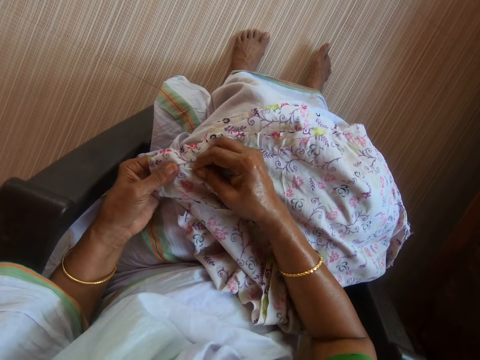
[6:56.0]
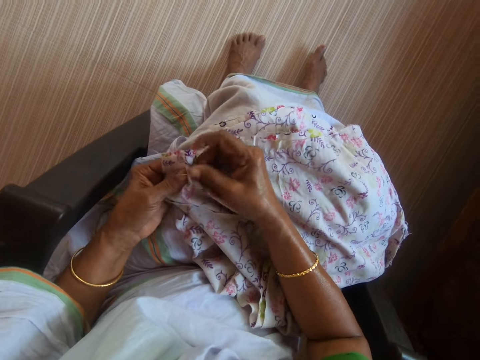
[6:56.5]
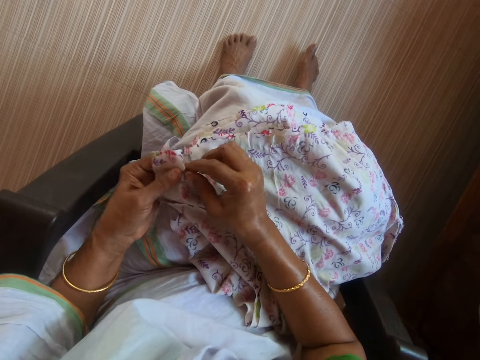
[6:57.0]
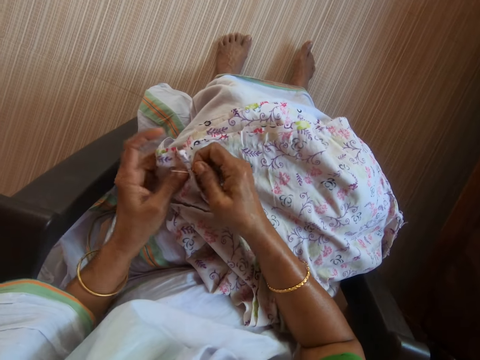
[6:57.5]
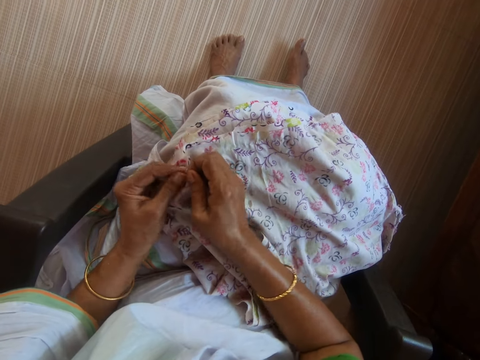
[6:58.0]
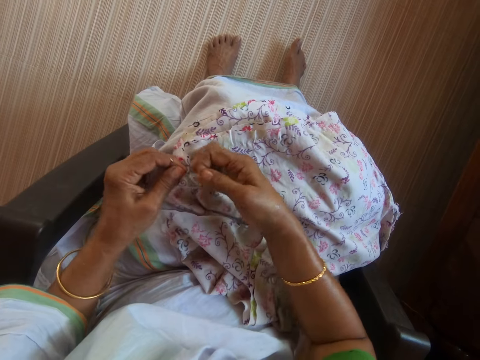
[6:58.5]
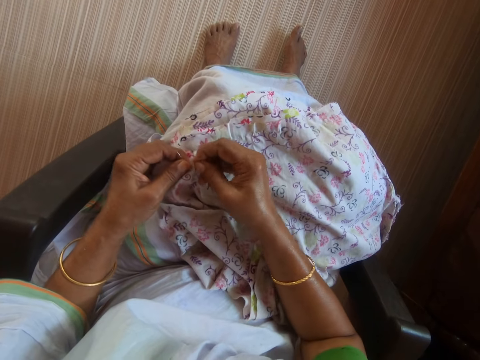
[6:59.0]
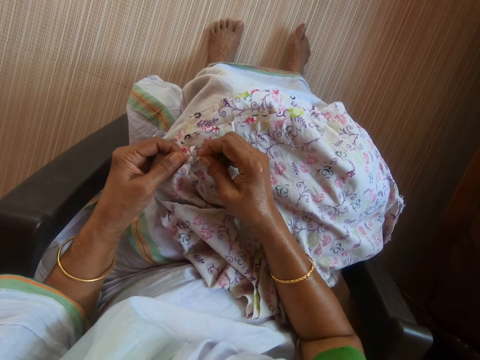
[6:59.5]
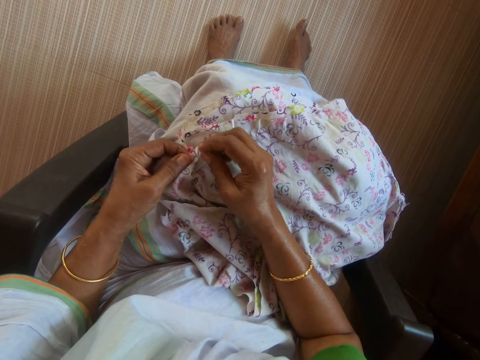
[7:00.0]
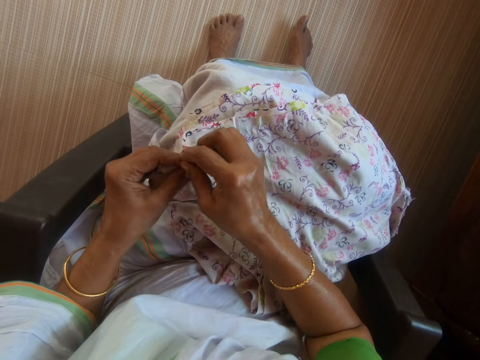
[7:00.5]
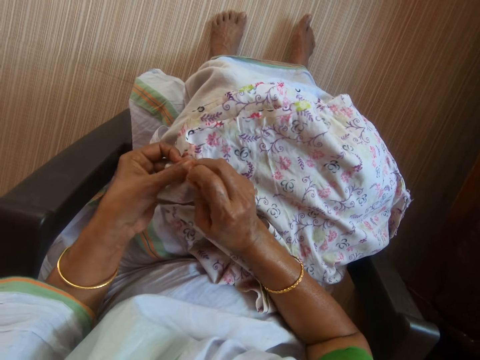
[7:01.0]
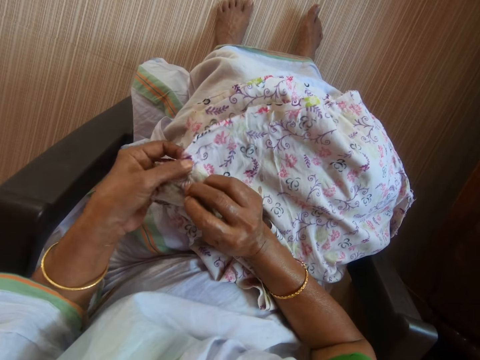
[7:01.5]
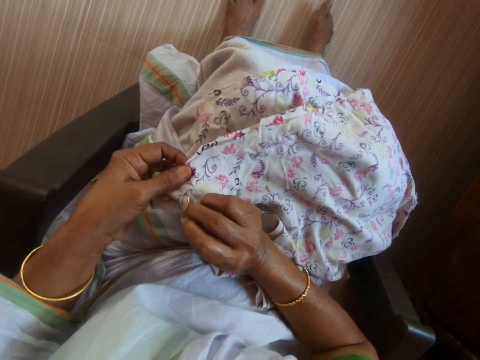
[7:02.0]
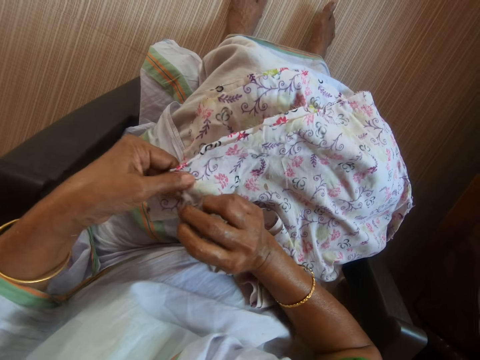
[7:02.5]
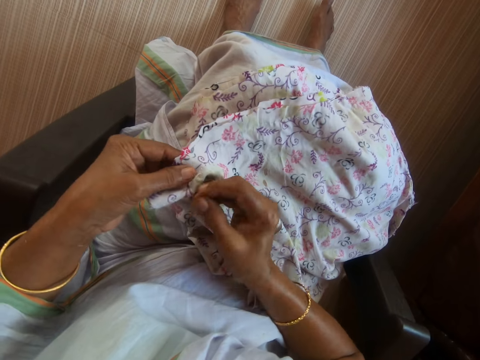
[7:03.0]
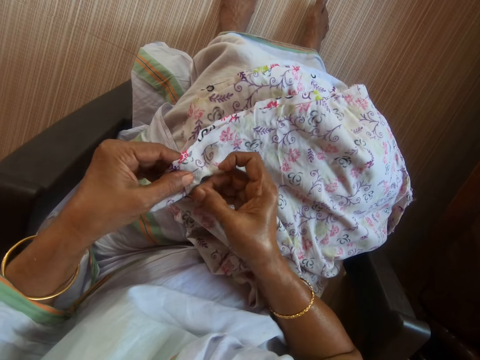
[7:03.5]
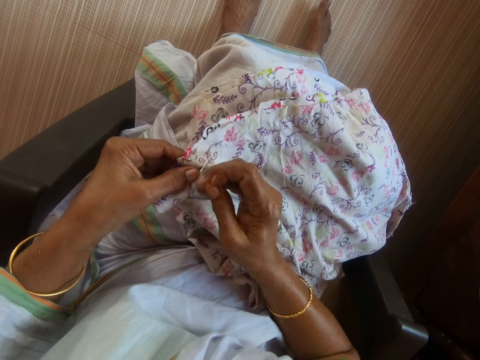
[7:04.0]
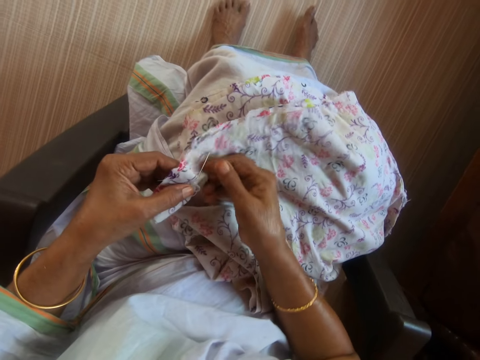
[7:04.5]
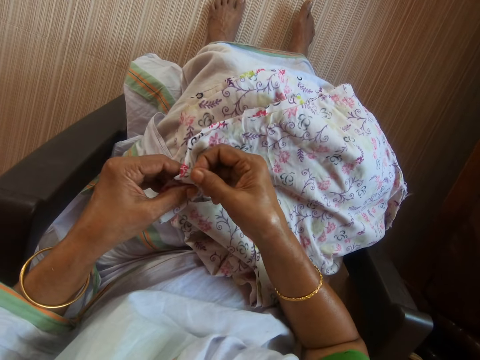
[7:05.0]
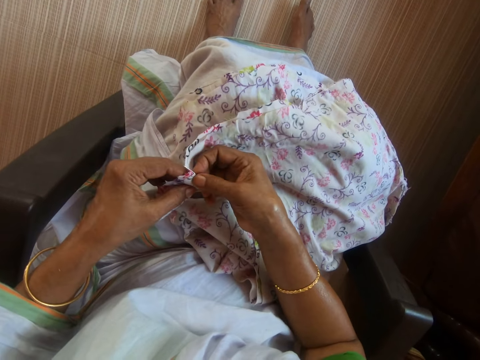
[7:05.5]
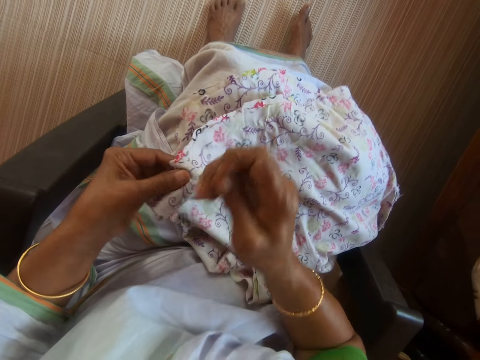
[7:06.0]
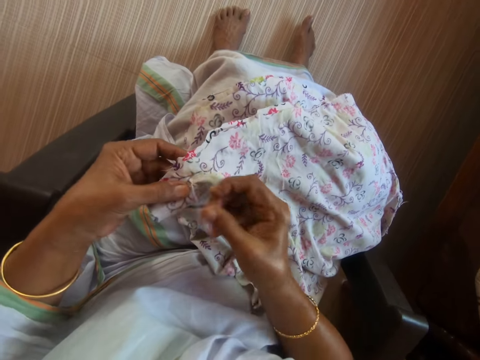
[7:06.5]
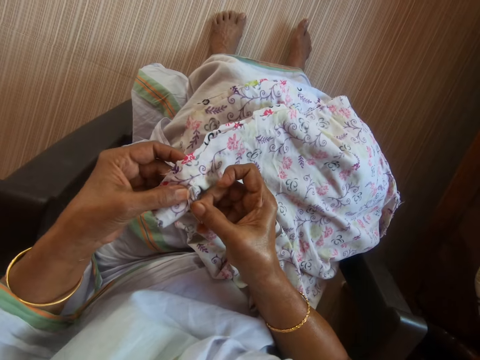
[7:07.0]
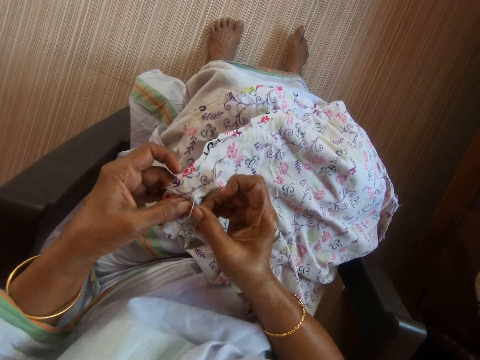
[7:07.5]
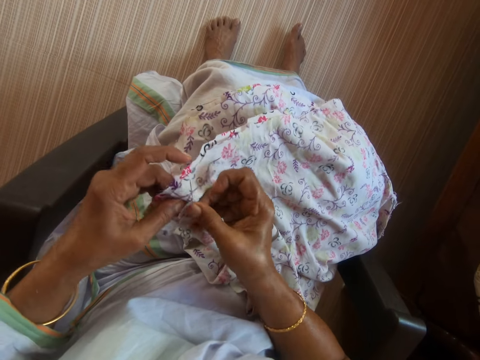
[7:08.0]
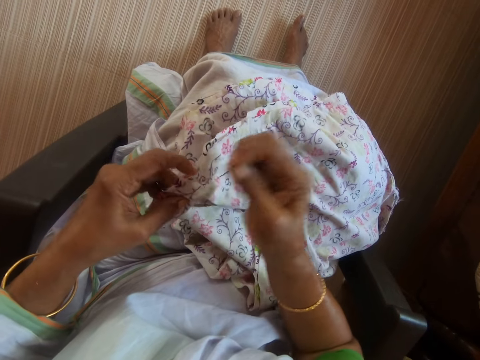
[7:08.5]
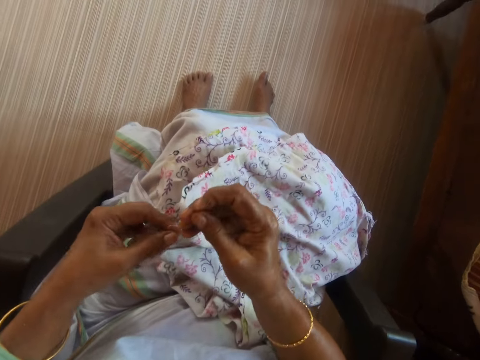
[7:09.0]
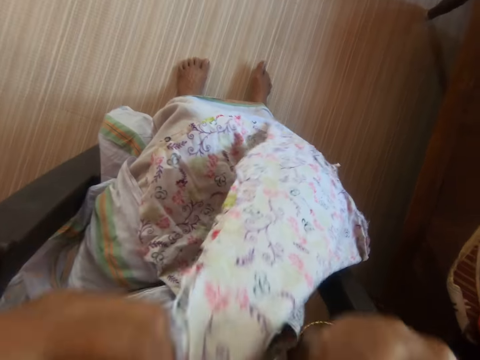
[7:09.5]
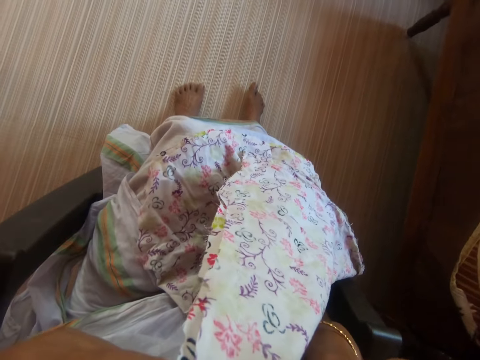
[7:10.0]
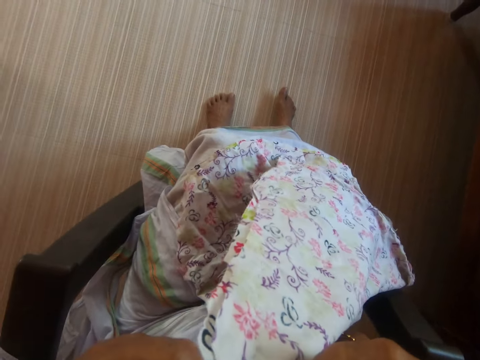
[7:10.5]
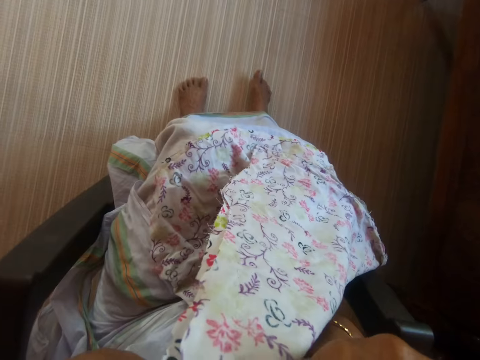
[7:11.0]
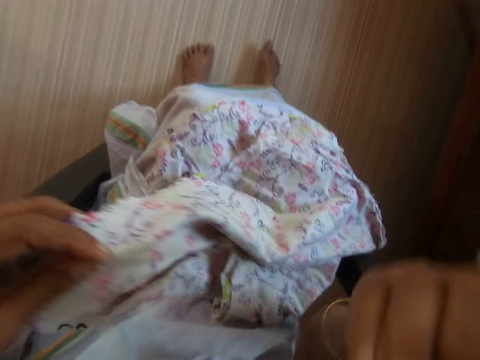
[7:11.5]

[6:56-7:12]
The camera wearer passes the needle and thread from her right hand to her left hand. She ties a knot with the thread in her right hand. She passes the needle and thread from her left hand to her right hand. She sews the cloth in her left hand with the needle and thread in her right hand. She raises the thread and the cloth with both hands.

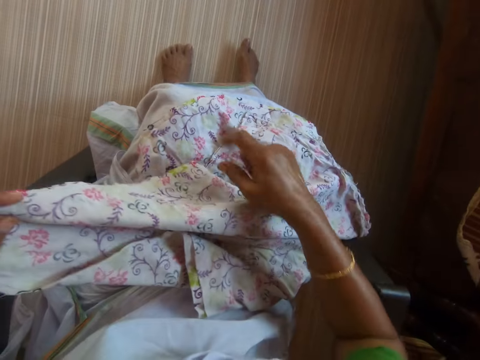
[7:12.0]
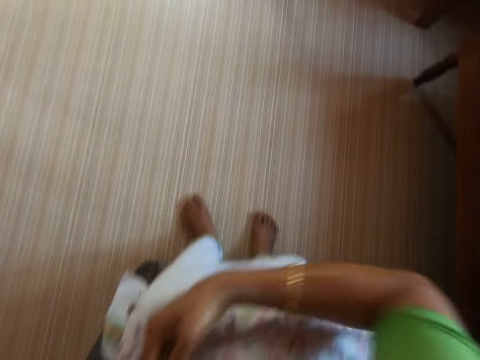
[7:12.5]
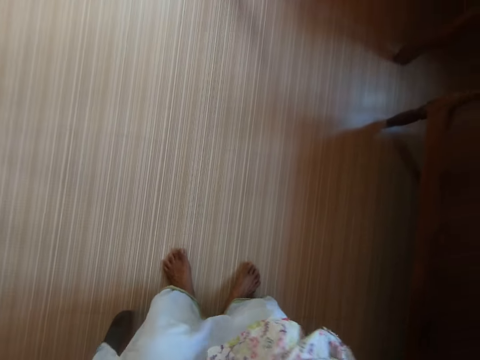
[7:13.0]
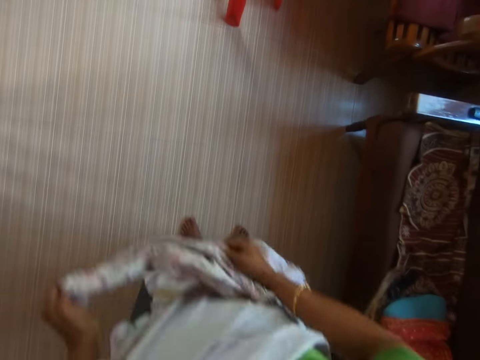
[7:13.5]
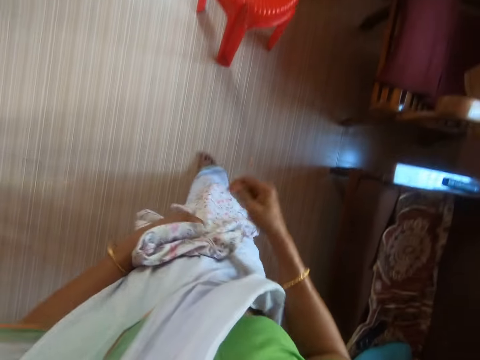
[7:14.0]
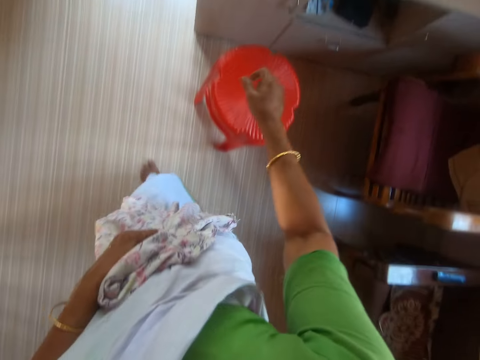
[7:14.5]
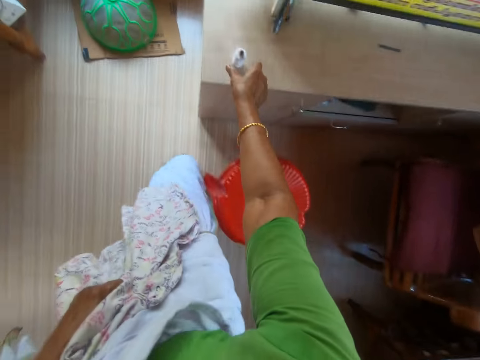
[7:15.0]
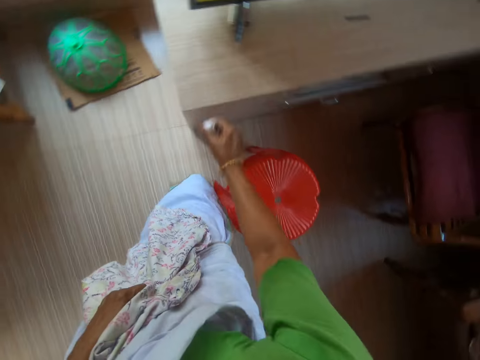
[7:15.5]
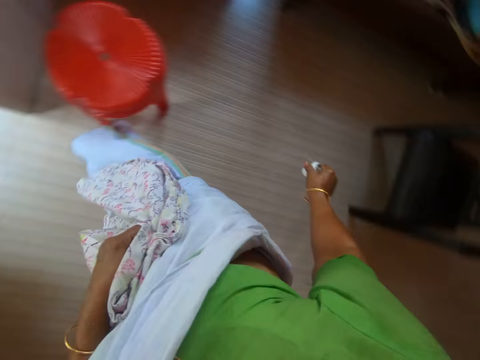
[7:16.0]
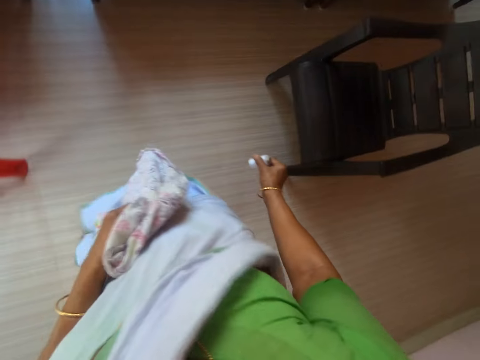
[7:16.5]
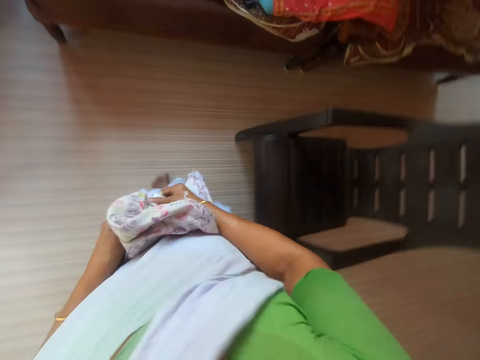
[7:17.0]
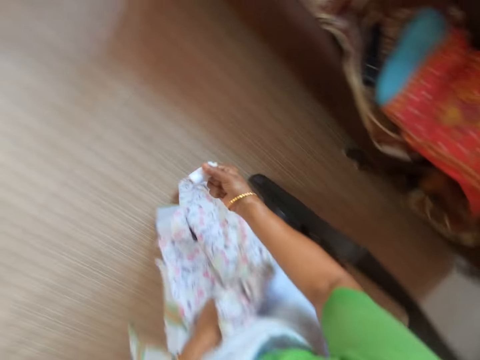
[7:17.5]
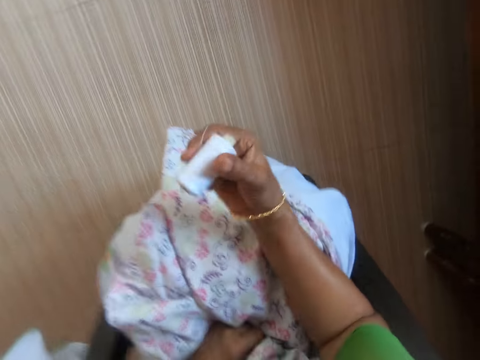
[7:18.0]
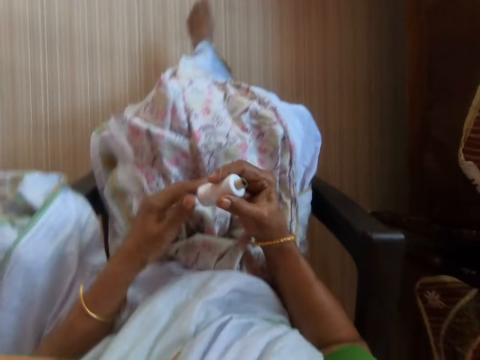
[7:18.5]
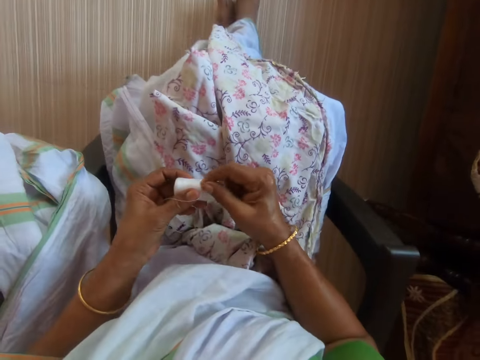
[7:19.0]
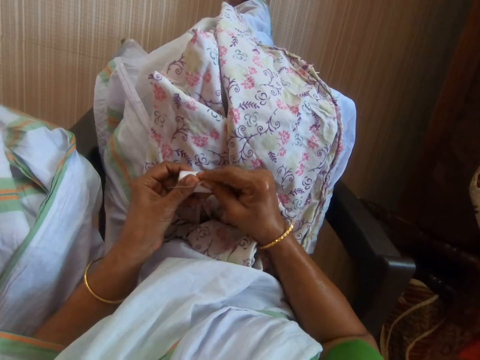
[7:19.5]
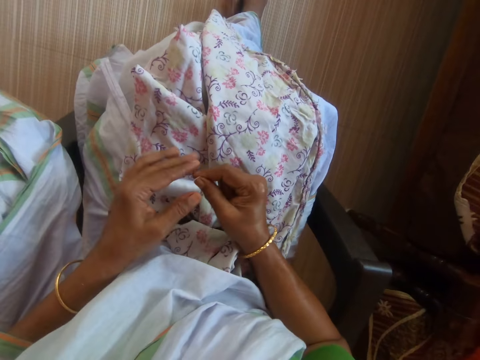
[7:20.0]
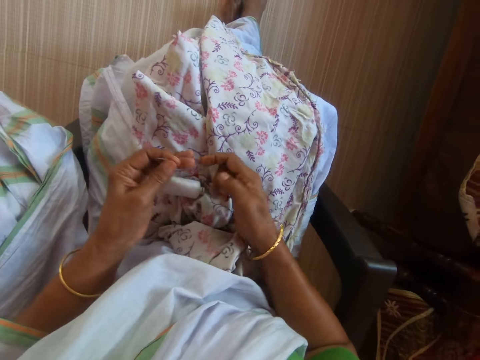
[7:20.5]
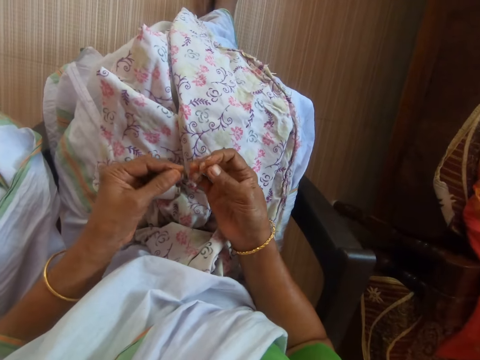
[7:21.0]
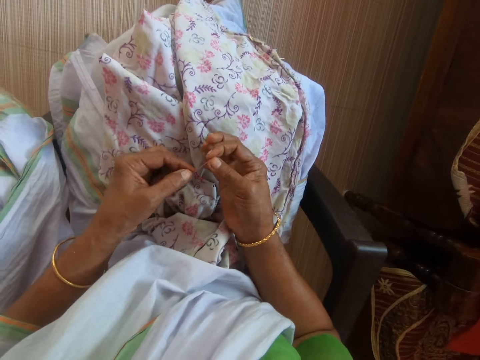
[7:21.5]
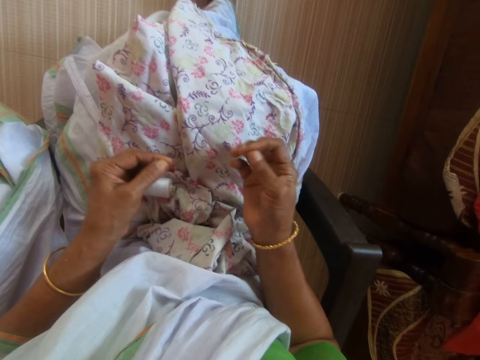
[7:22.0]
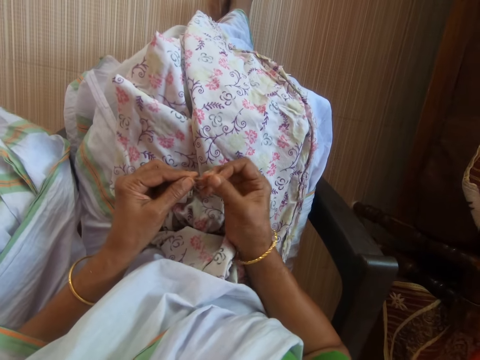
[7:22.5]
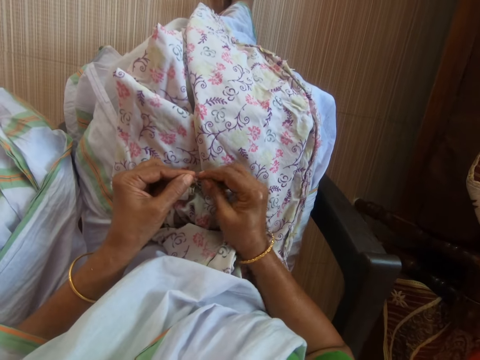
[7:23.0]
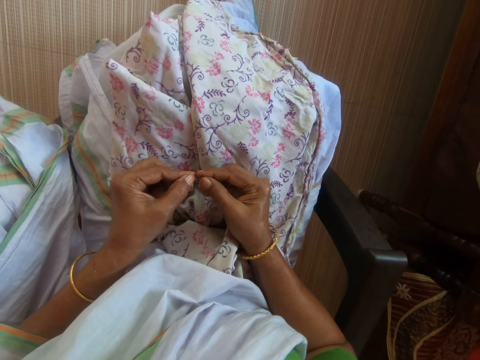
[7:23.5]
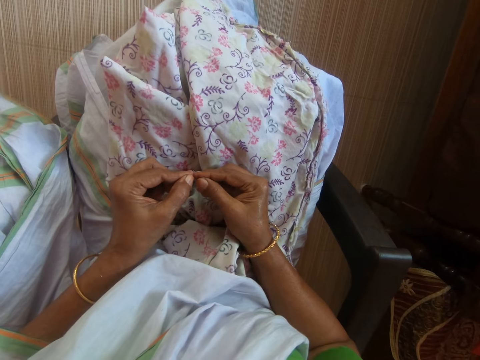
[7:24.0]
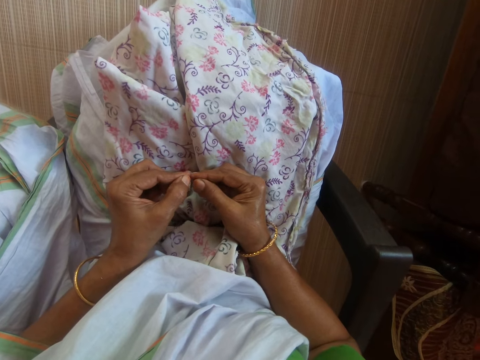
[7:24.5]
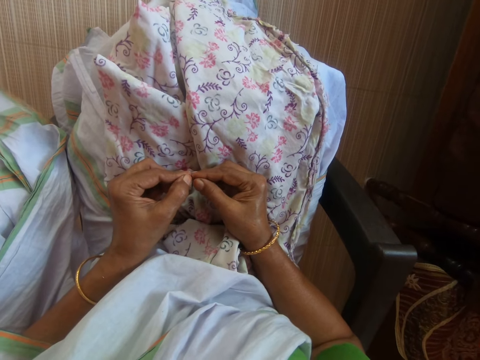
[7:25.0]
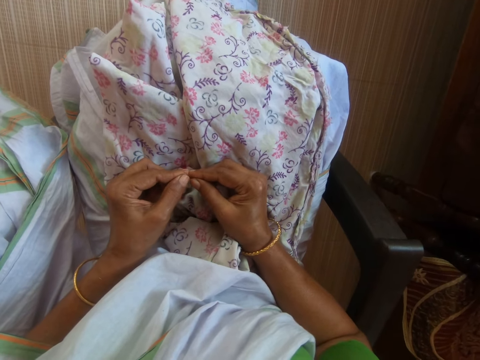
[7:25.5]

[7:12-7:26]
The camera wearer stands up. She picks up a thread roll from a cabinet with her right hand. She sits. She passes the thread roll from her right hand to her left hand. She pulls out a thread from the thread roll with her right hand. She drops the thread roll on her lap with her left hand. She passes the thread to her left hand. She threads the needle in her right hand with the thread in her left hand.
